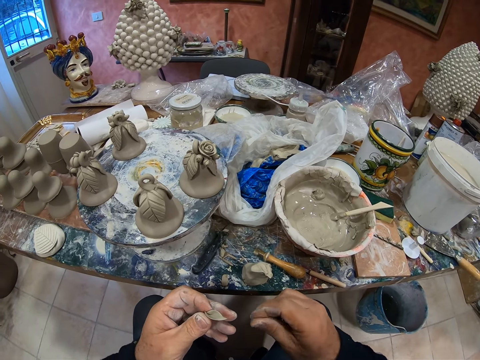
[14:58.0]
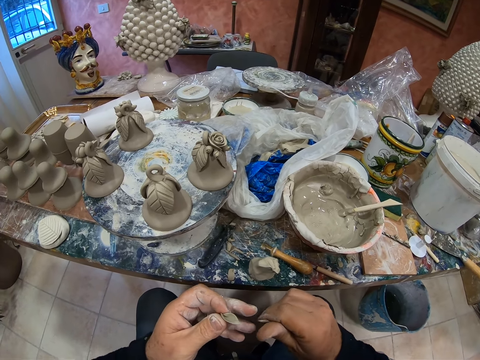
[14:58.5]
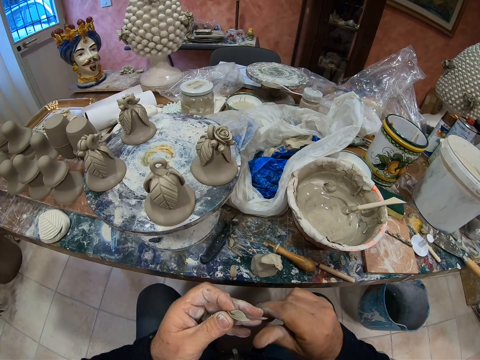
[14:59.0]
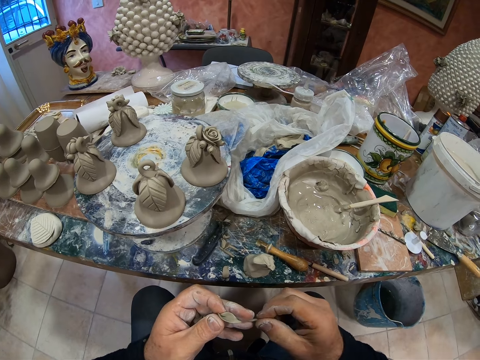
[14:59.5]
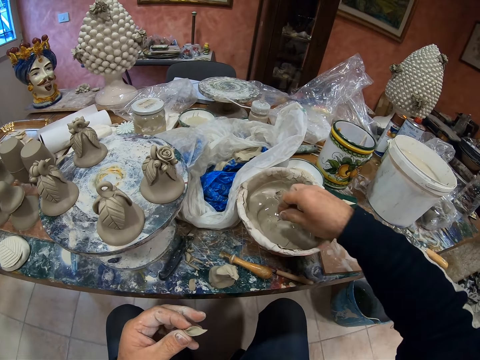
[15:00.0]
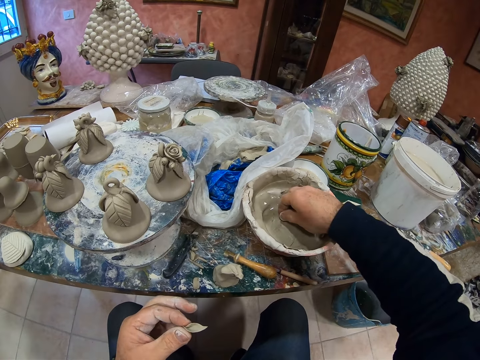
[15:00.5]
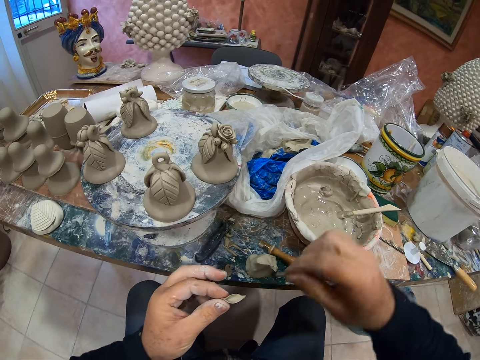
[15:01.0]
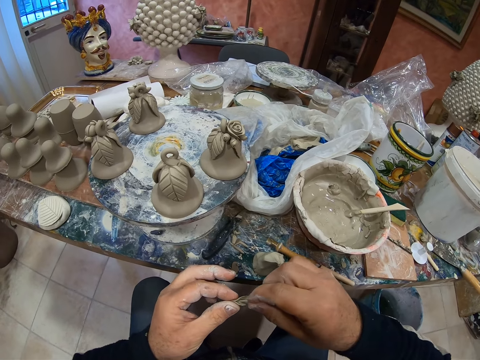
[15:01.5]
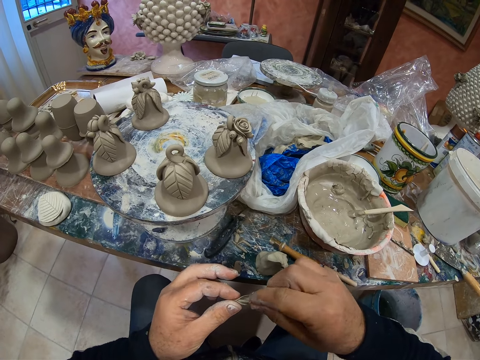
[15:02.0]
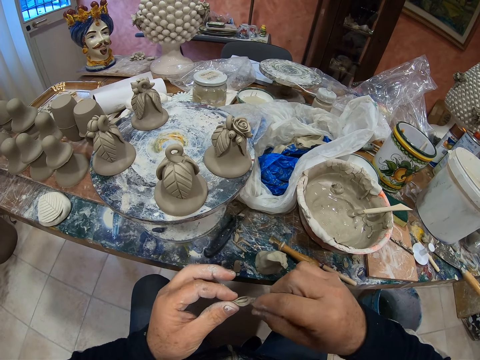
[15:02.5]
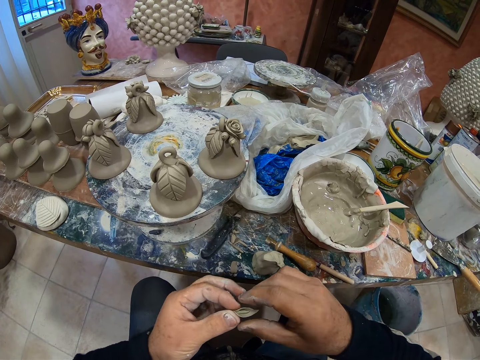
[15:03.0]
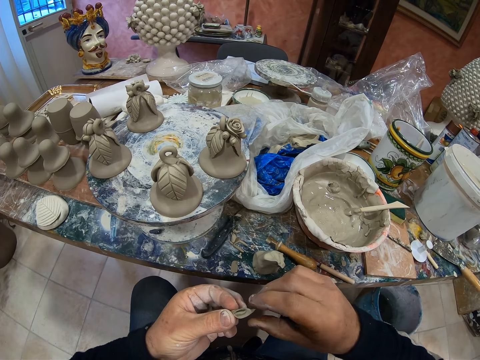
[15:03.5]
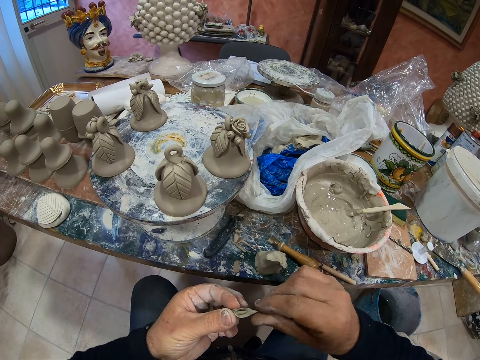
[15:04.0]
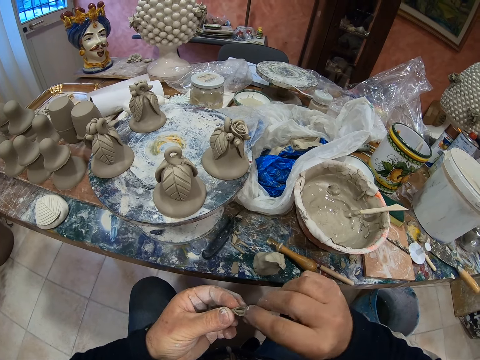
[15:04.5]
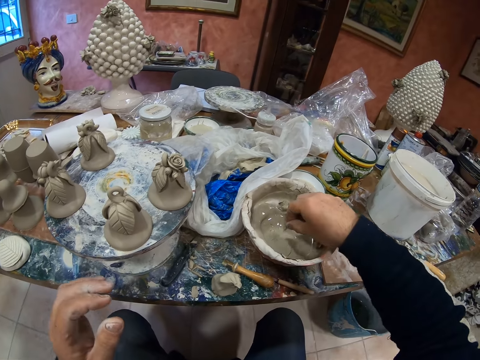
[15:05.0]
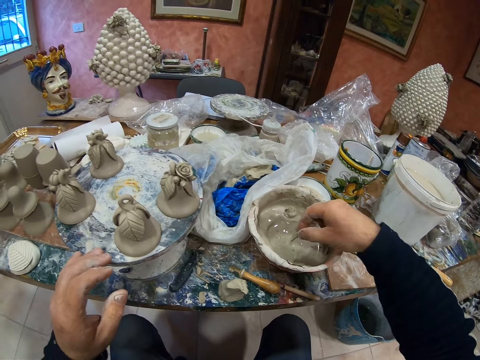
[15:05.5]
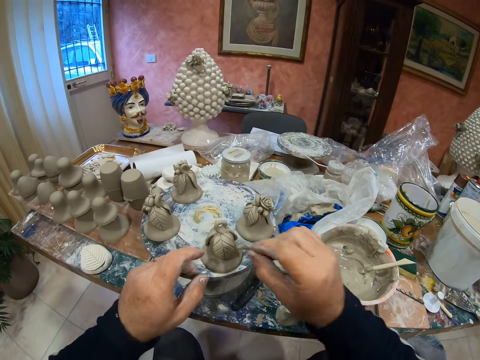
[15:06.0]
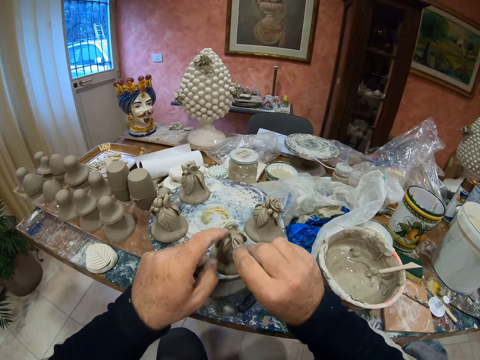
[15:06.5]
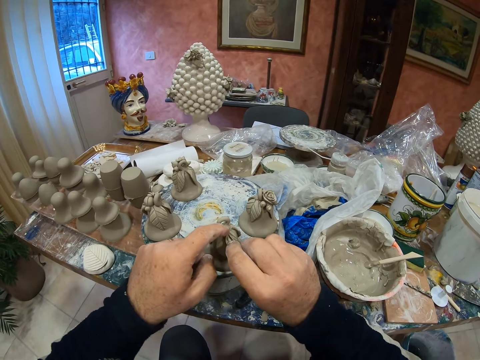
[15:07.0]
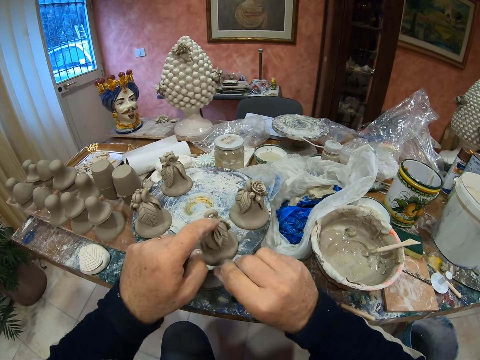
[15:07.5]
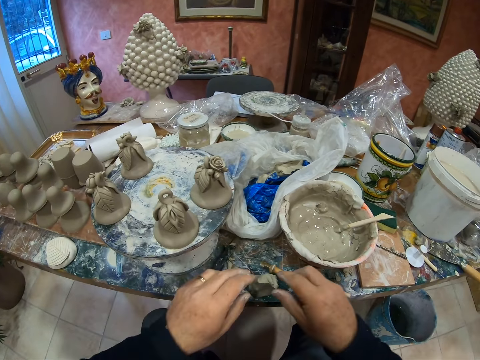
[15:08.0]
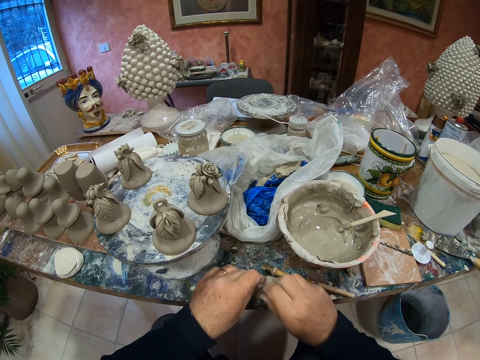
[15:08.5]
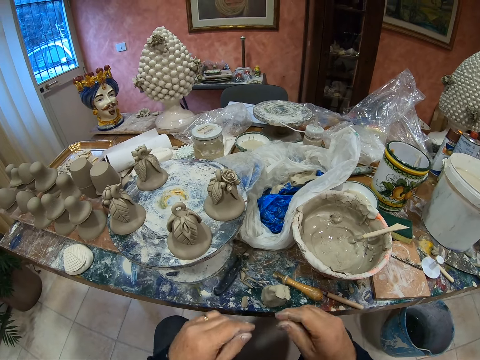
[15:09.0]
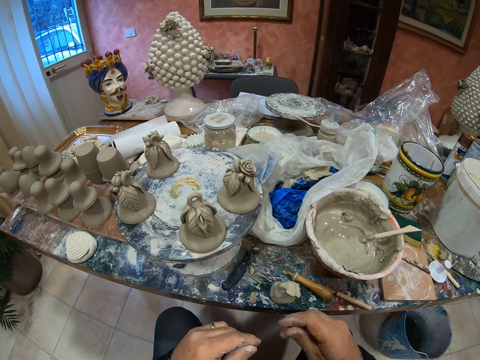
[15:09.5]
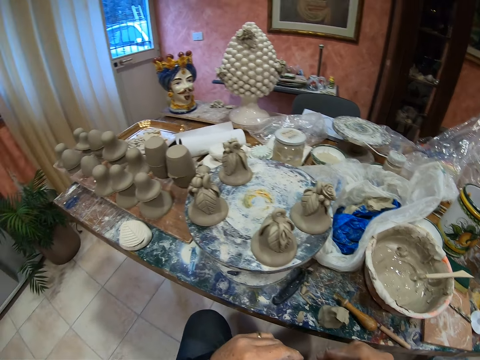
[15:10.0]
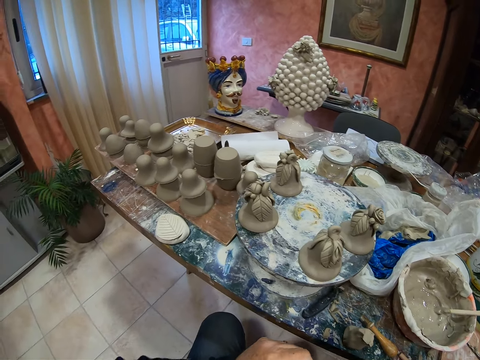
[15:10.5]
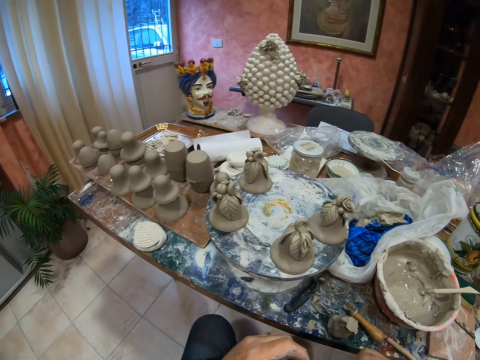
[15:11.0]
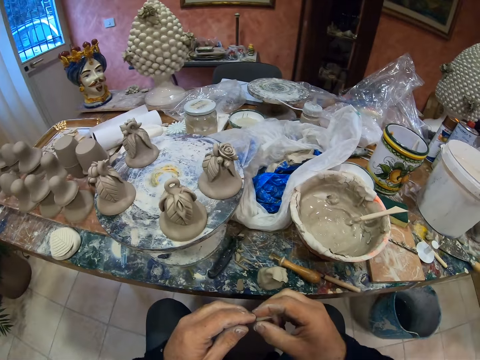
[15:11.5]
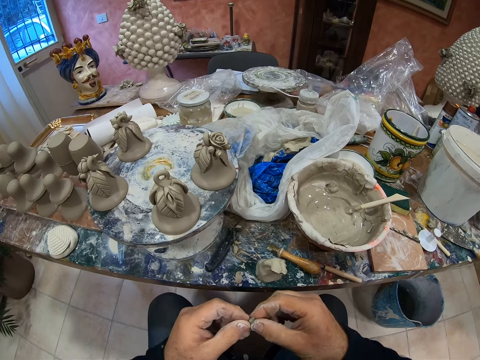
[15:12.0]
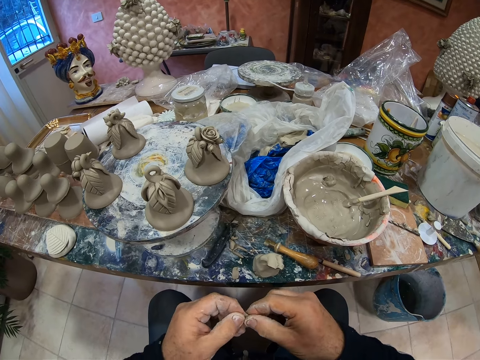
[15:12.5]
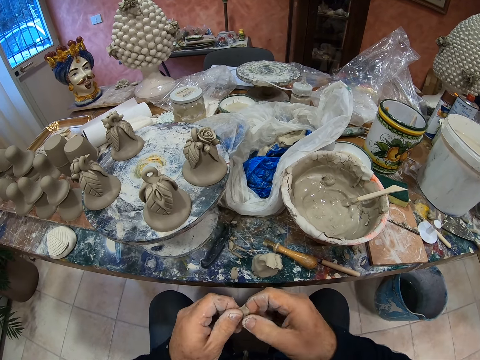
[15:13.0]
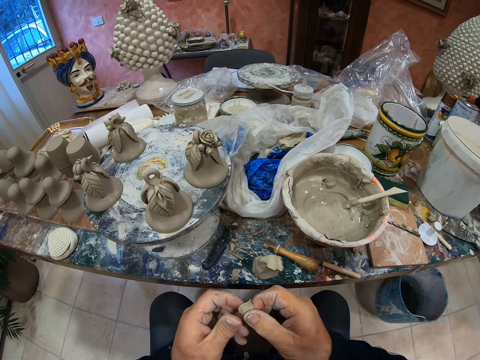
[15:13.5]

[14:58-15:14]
The camera wearer dips the paste in the cement mixer. They fix the paste or clay in the statue. They mold the clay and take the paste.

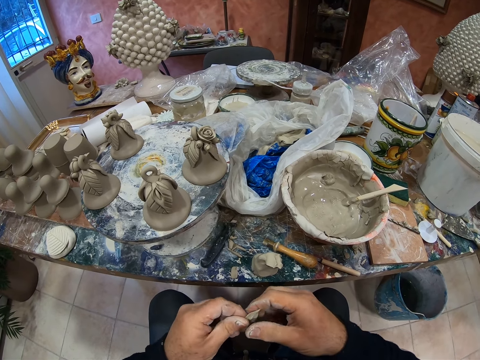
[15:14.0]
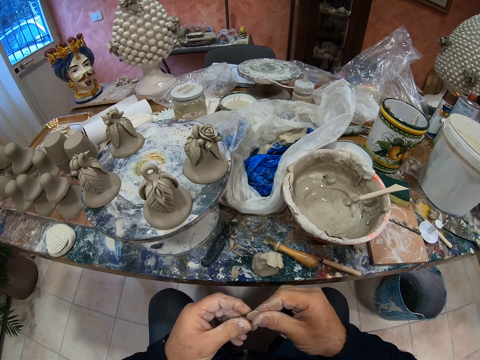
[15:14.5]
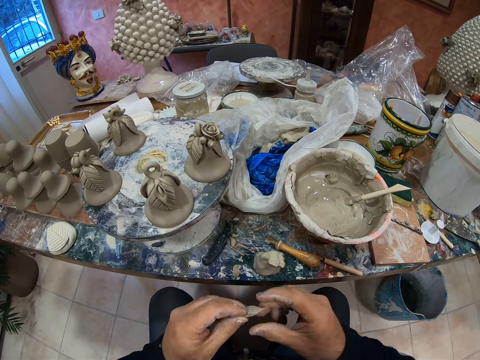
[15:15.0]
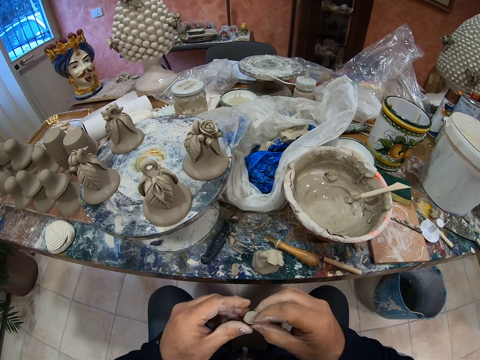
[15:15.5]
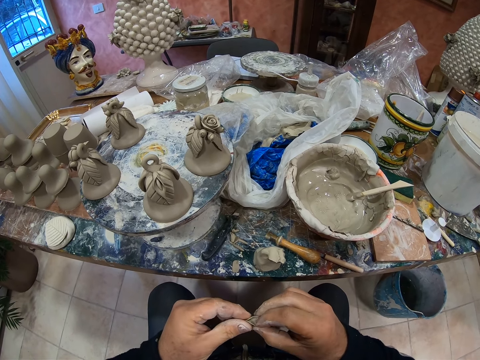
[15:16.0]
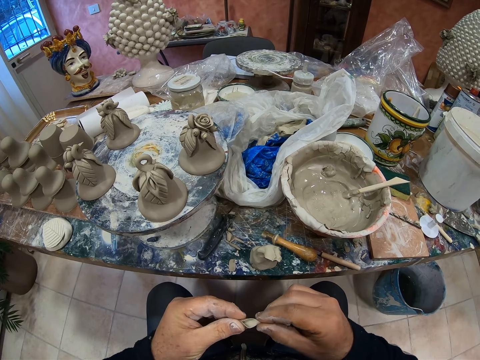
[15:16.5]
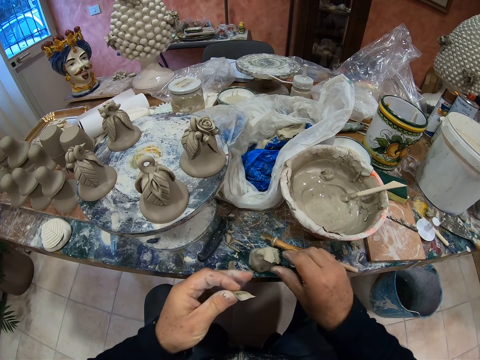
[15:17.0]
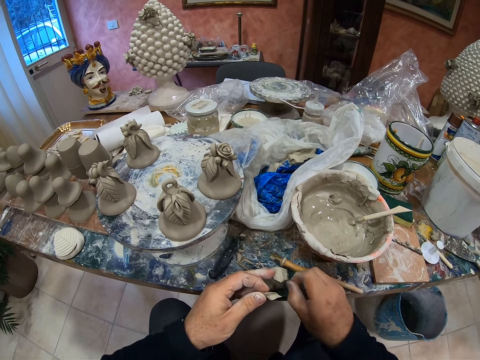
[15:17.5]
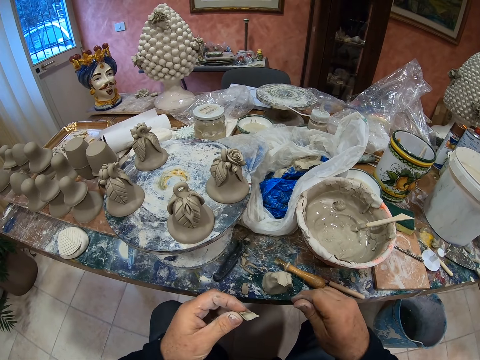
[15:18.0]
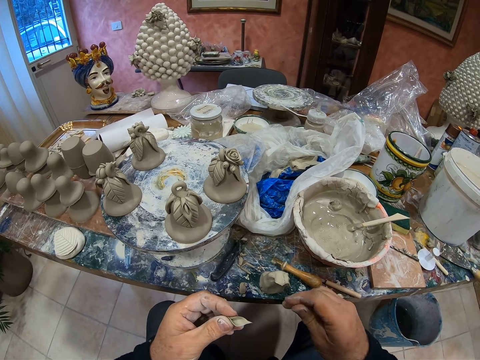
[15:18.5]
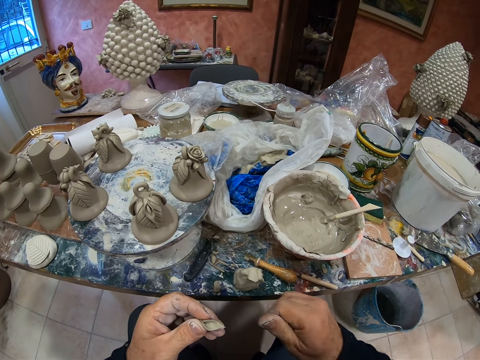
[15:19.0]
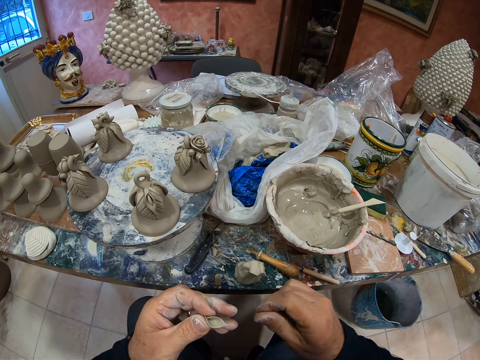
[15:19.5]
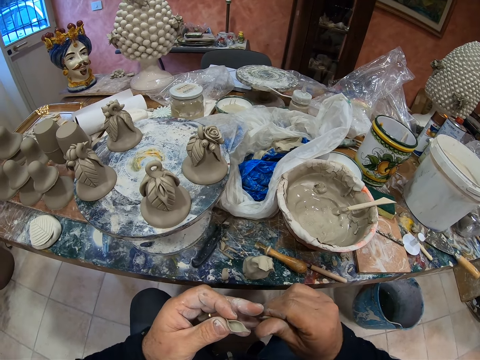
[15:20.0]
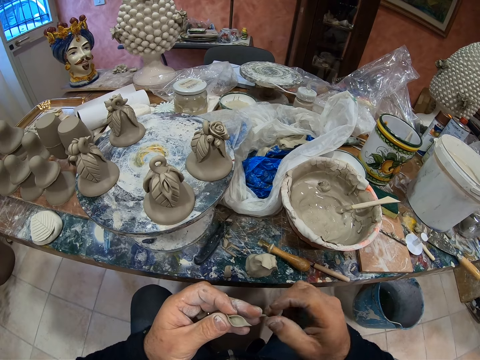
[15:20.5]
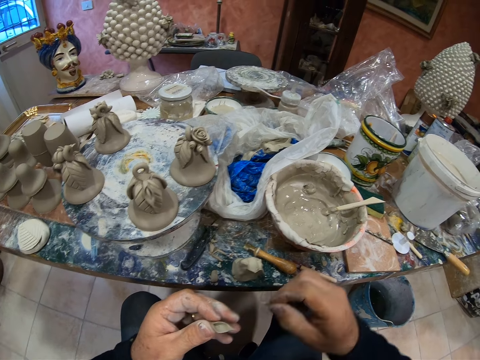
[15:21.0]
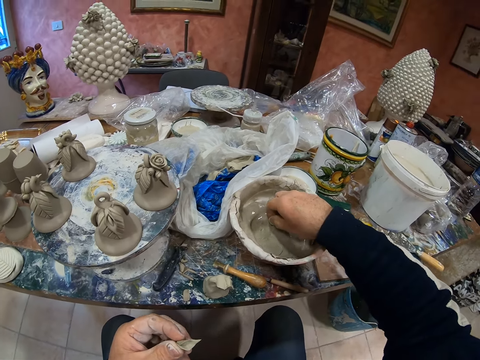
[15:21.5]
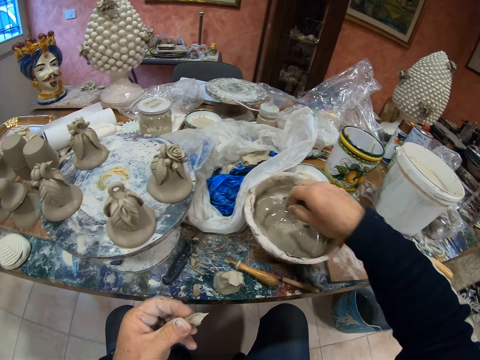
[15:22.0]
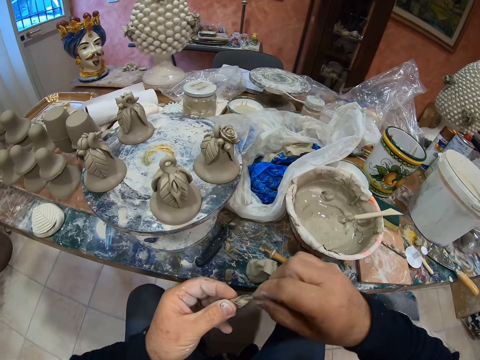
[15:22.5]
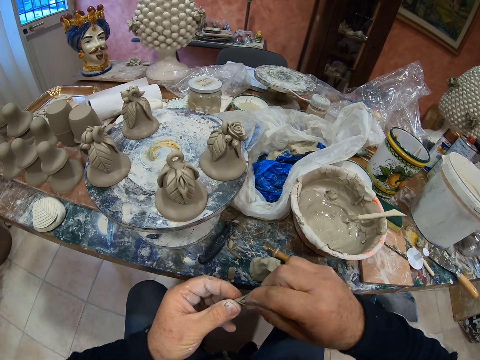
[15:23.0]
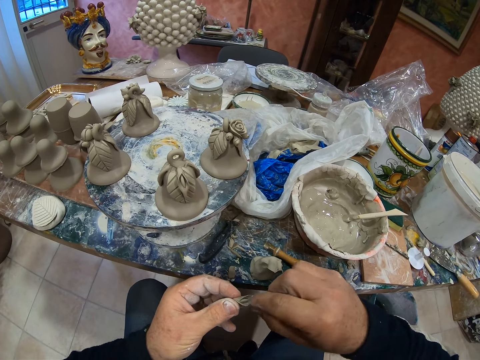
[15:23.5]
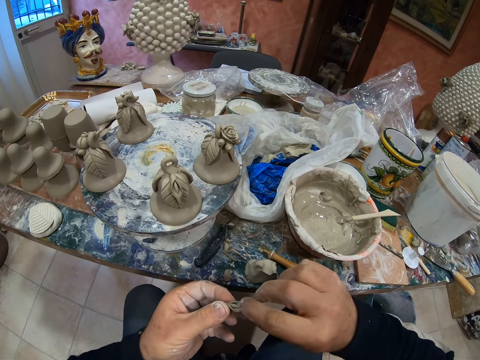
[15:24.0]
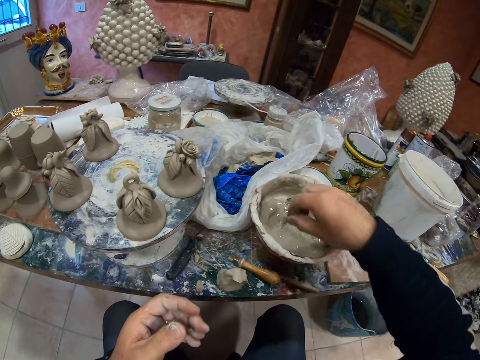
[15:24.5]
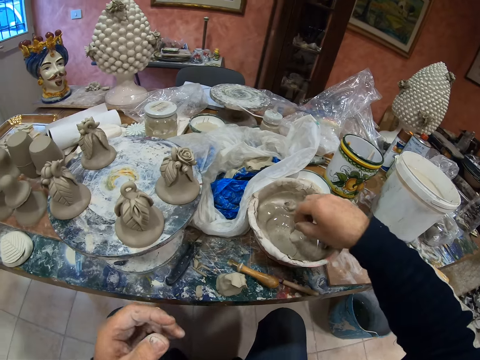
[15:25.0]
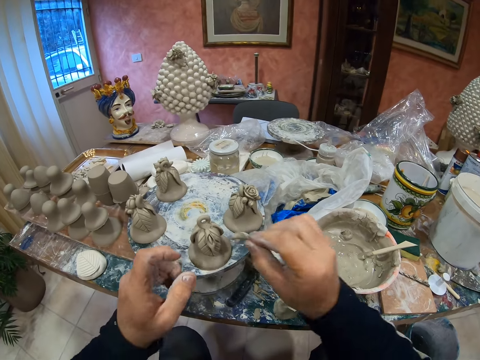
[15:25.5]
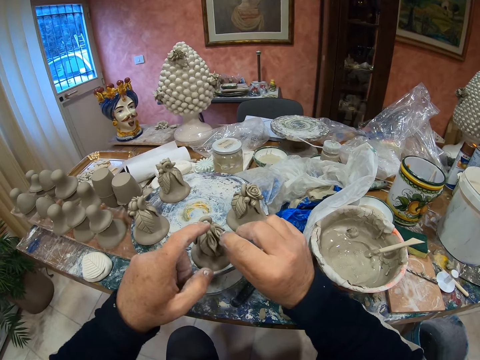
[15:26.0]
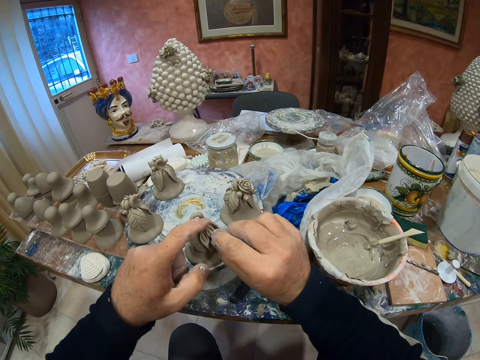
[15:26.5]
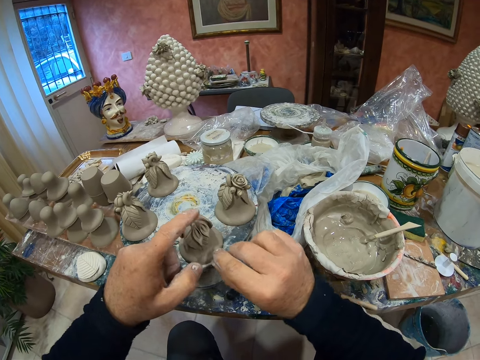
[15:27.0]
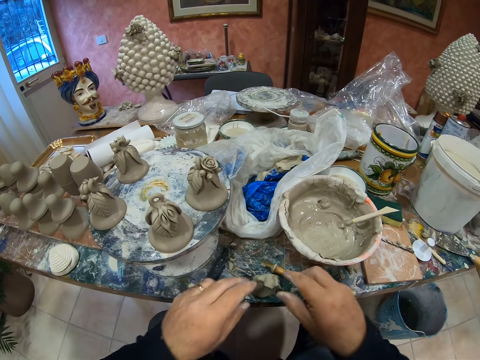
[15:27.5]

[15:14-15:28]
The camera wearer molds the paste with his hands. He dips the paste in the cement mixer. He fixes the paste or clay in the statue.
